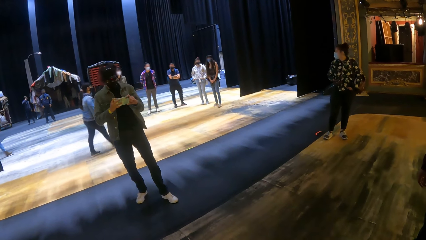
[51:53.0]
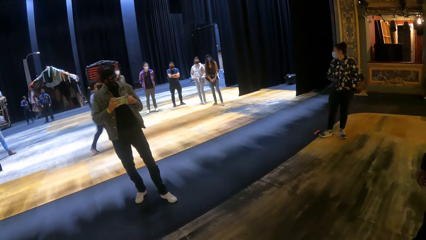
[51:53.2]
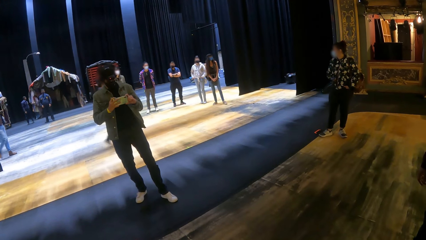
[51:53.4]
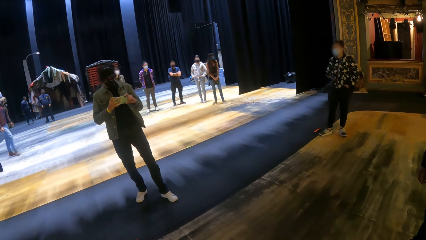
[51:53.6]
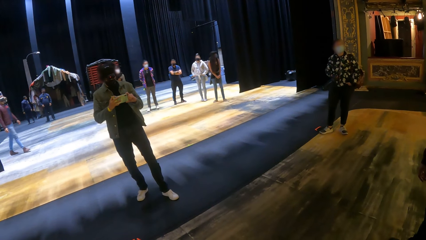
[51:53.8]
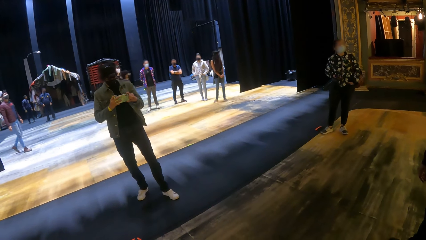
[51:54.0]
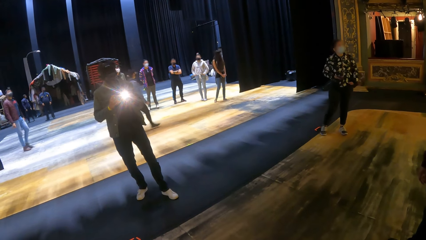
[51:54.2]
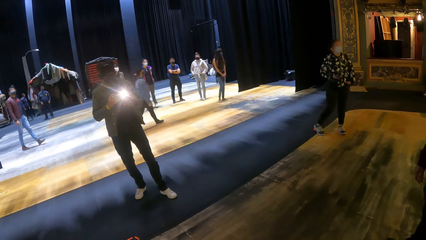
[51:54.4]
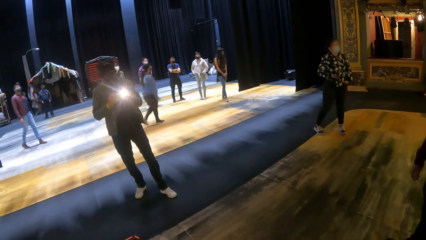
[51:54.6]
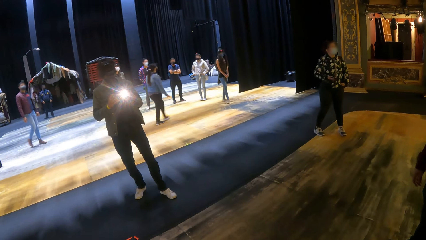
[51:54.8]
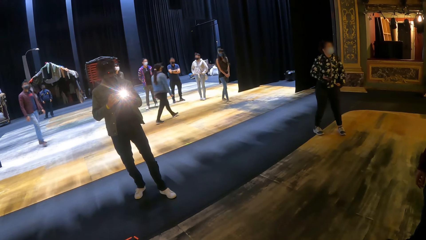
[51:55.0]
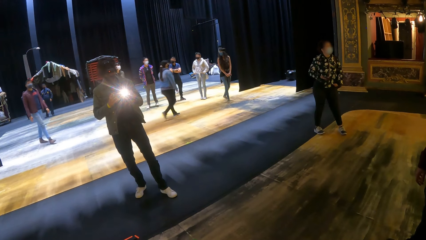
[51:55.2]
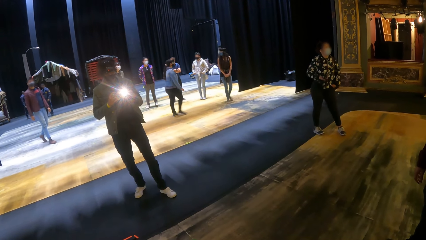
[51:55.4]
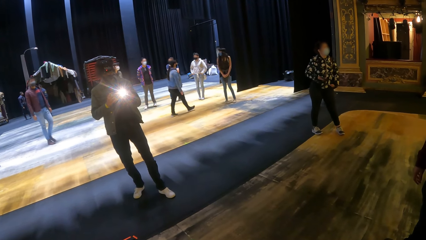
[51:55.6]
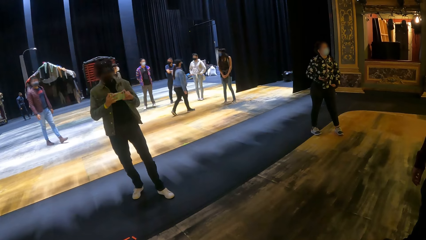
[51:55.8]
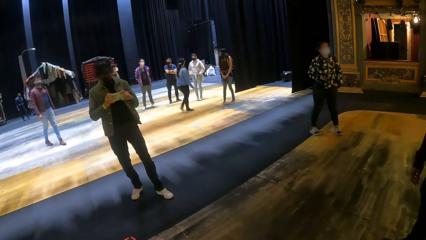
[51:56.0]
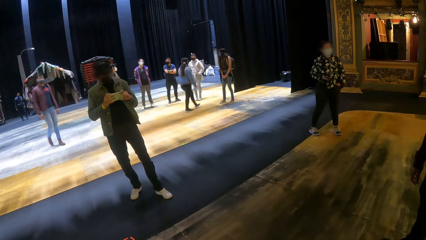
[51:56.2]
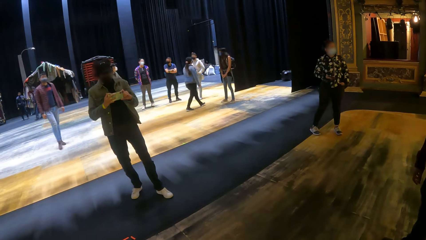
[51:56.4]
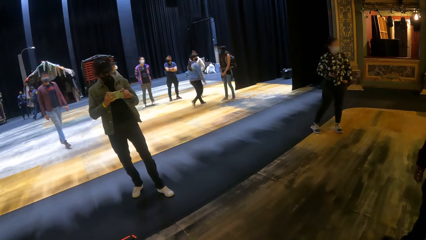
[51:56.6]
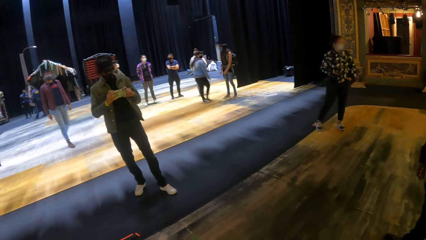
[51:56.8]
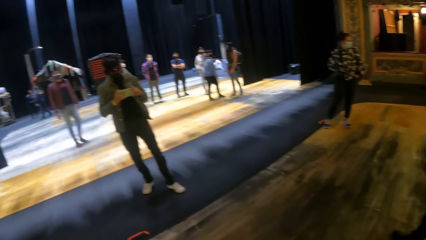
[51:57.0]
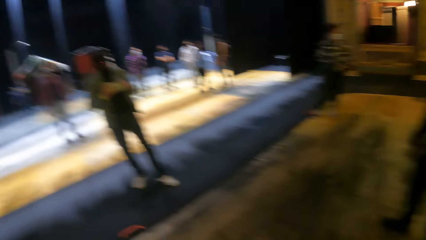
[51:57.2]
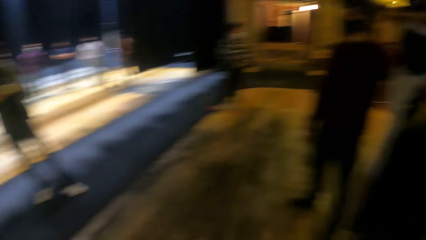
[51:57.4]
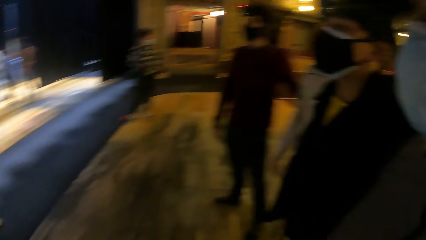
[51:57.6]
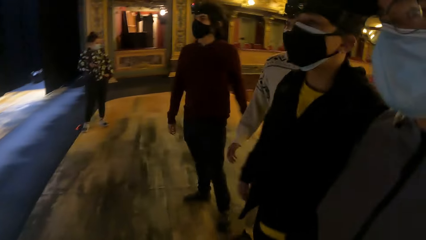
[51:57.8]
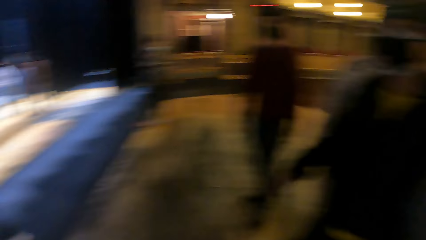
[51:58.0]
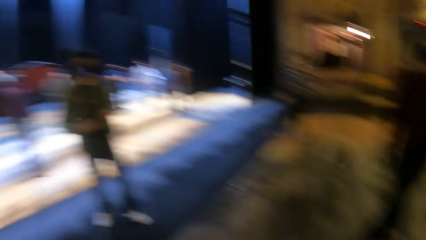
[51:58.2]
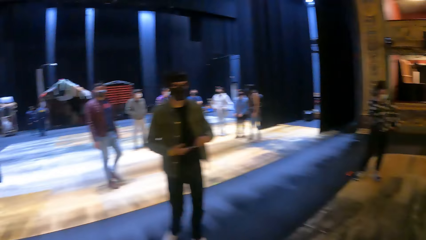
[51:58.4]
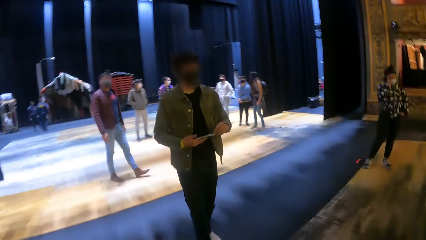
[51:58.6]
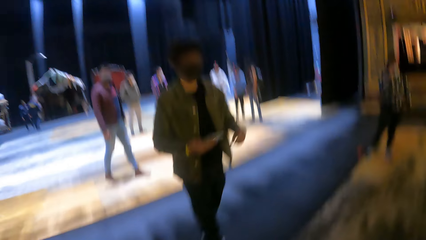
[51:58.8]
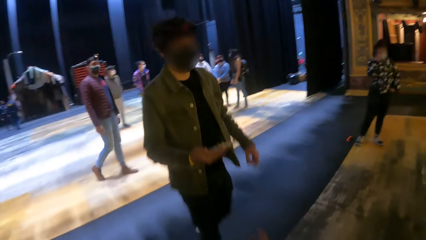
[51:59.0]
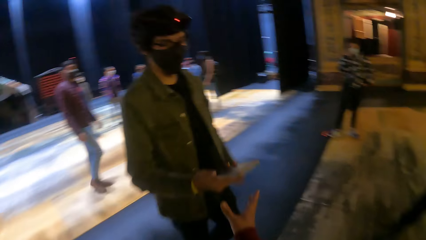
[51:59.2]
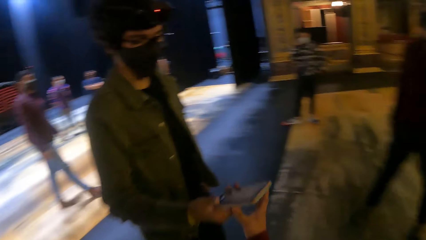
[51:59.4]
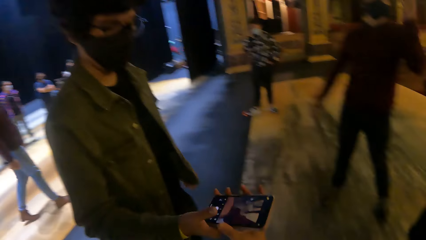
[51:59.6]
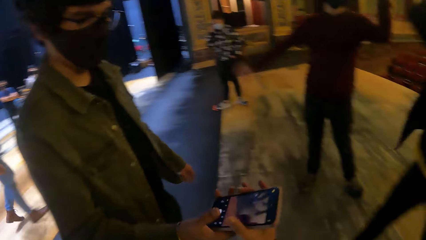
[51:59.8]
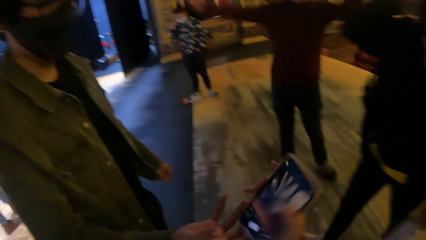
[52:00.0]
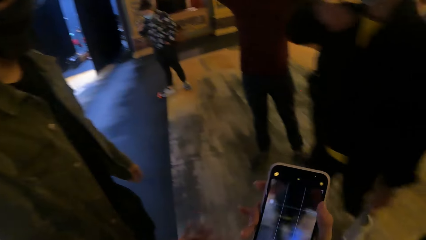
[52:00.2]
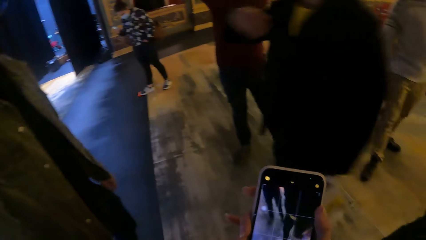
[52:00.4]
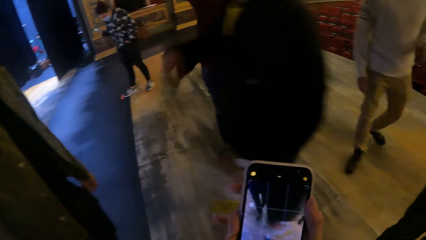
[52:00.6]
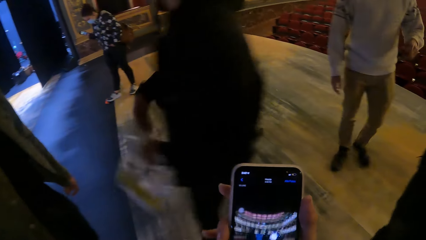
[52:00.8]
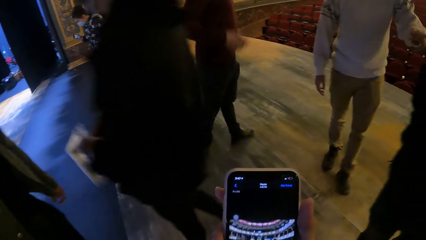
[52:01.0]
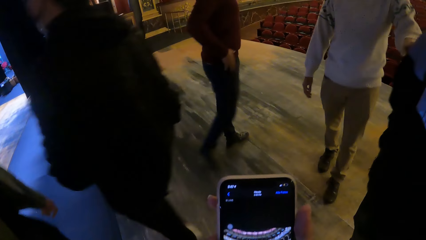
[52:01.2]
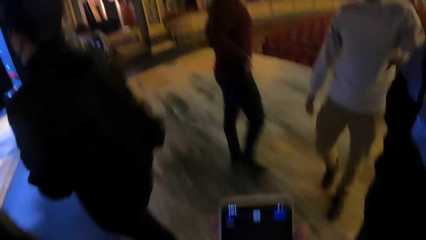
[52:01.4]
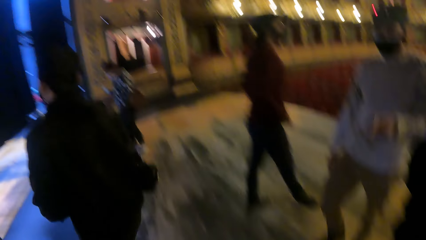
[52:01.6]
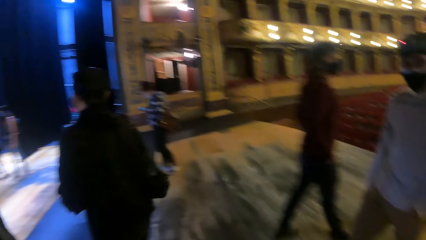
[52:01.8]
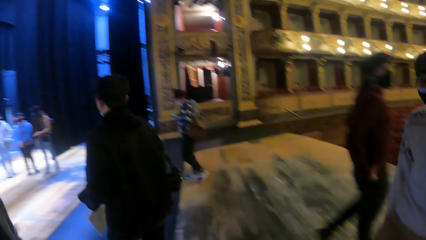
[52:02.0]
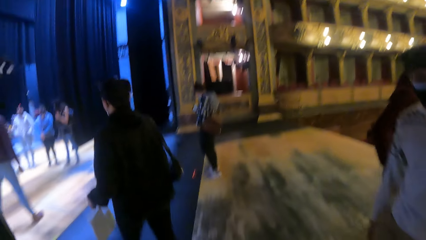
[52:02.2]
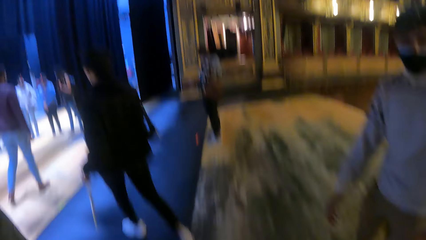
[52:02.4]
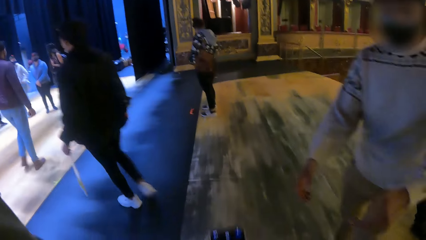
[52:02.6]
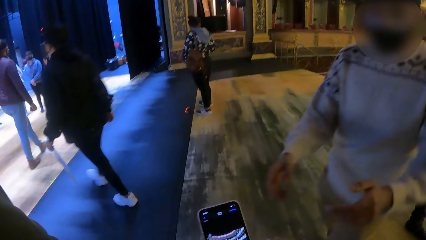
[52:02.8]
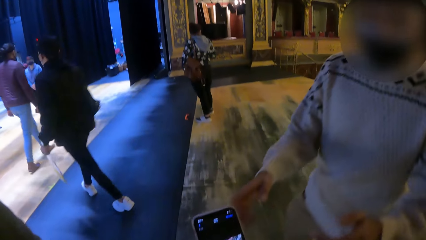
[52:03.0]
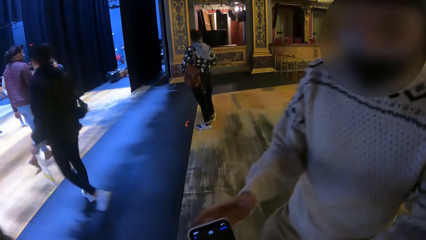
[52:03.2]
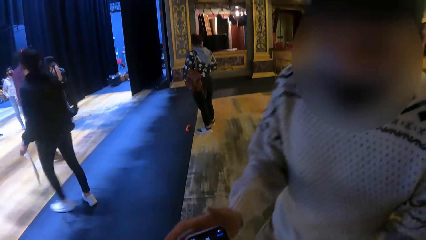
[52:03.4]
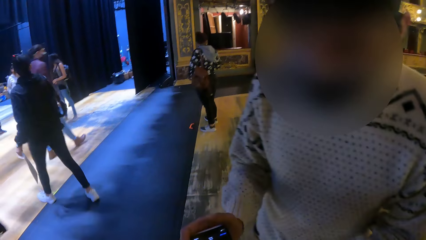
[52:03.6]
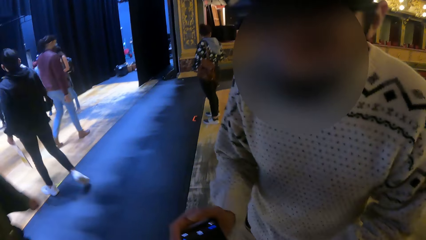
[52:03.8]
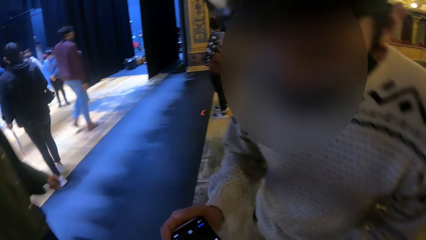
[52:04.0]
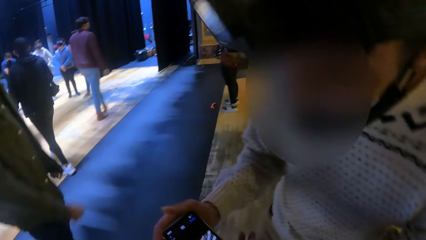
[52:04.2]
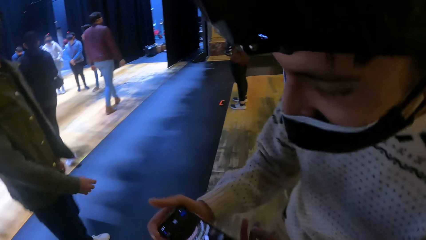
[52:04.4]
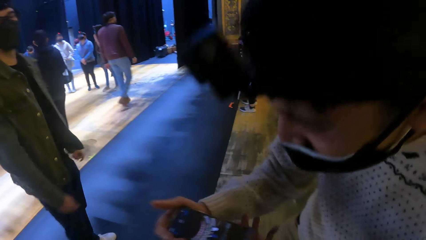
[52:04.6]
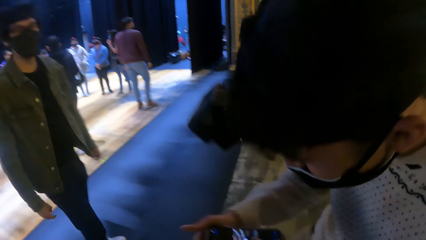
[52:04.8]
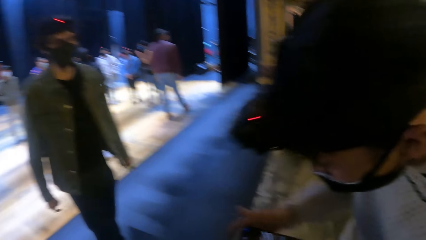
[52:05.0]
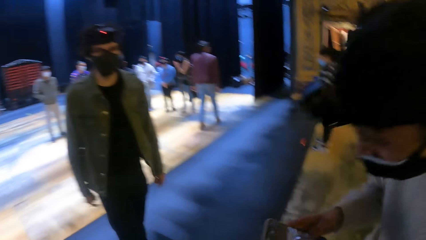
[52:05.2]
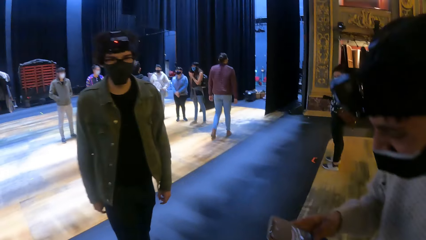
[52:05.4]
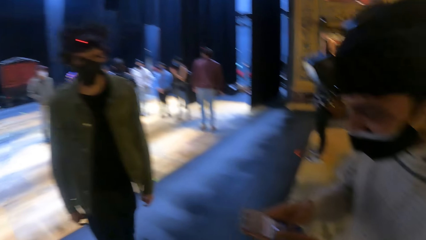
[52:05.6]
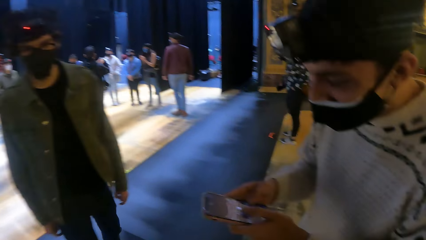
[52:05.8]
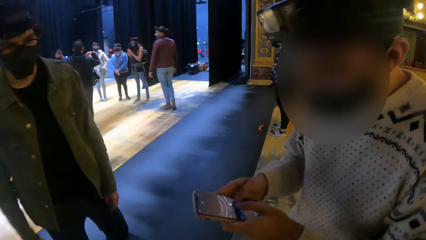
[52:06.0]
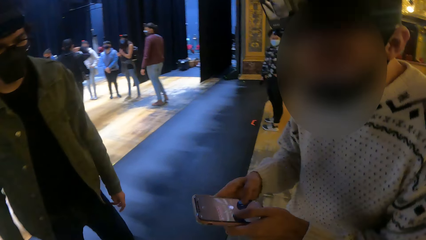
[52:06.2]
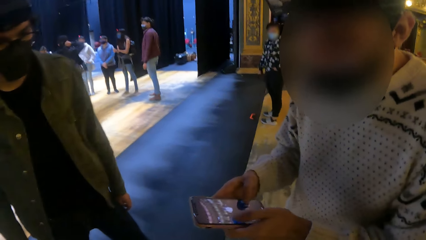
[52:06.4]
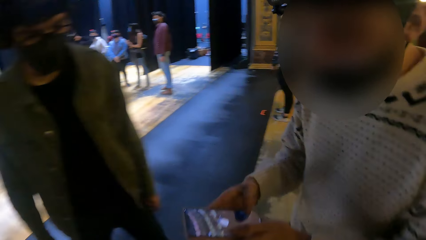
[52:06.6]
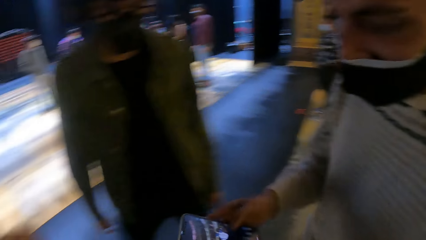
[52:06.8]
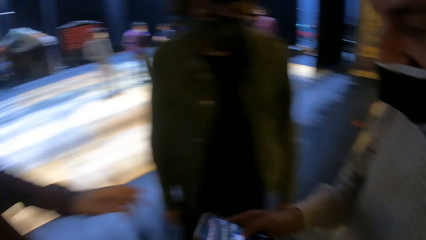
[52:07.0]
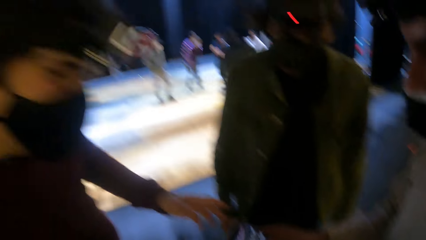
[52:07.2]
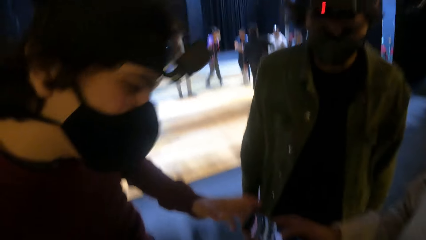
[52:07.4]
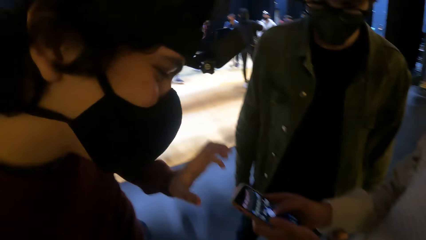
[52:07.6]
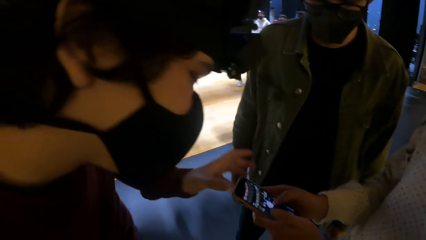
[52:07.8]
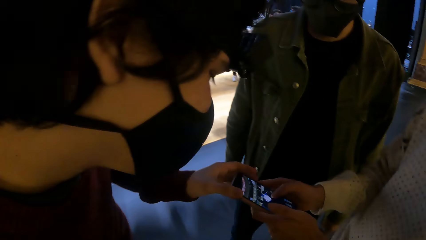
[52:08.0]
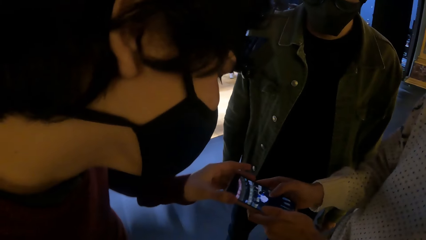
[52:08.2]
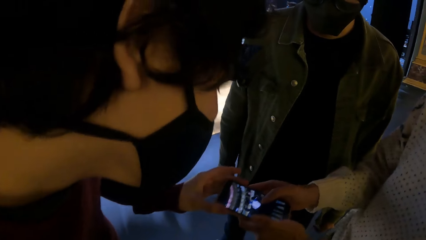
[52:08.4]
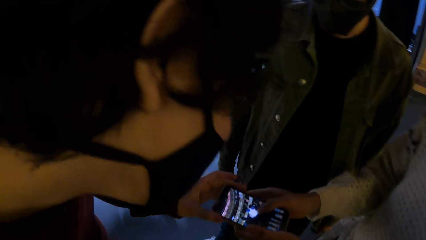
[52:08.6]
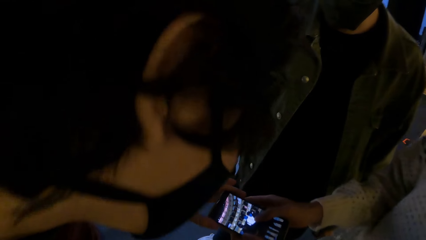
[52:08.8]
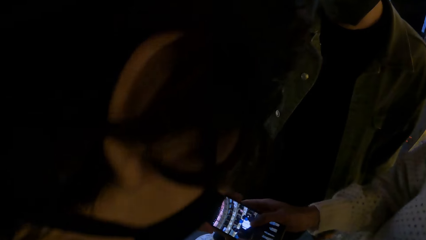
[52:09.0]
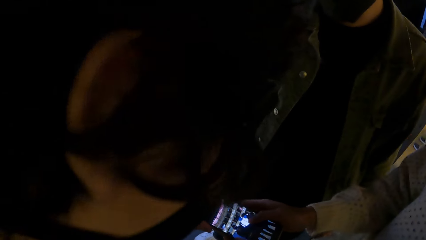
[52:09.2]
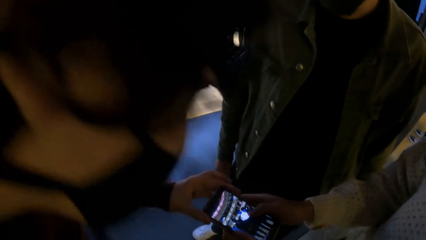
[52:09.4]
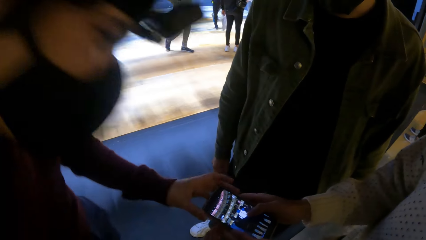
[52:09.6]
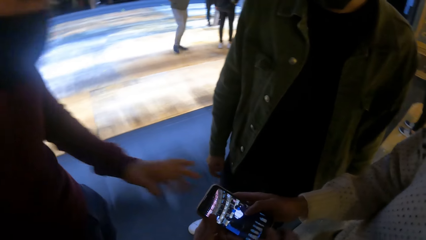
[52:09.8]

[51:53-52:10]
The man gives the camera wearer the phone. The camera wearer takes the phone from the man's right hand with her right hand. Another man looks at the phone. A third man places his right hand on the phone in the camera wearer's right hand. The third man takes the phone from the camera wearer's right hand with both hands. The third man operates the phone with both hands. The camera wearer interacts with a fourth man, a fifth man and the third man. The fourth man places his left hand on the phone in the third man's hands. The camera wearer picks up the phone from the first man.
